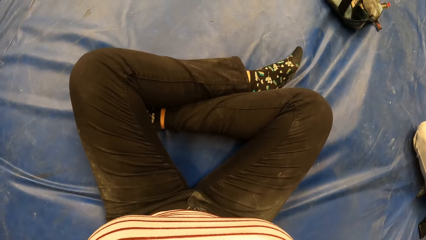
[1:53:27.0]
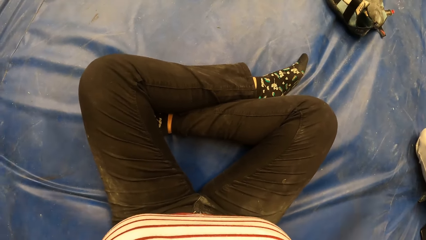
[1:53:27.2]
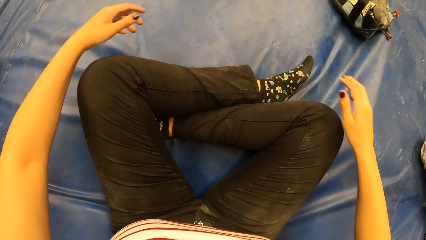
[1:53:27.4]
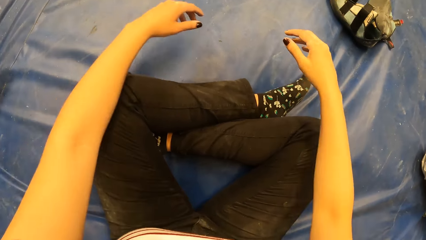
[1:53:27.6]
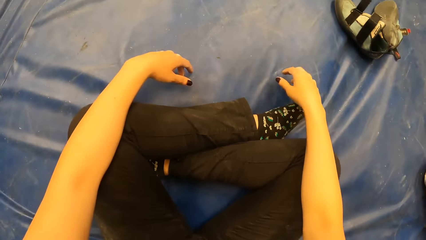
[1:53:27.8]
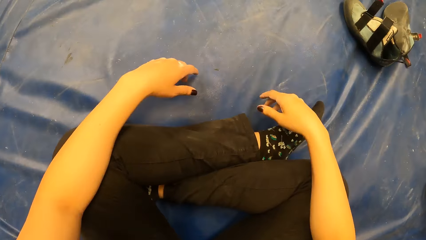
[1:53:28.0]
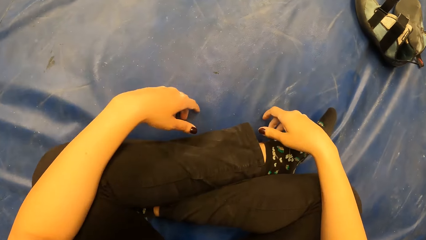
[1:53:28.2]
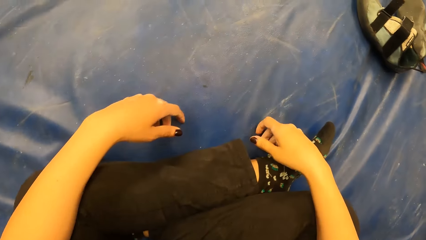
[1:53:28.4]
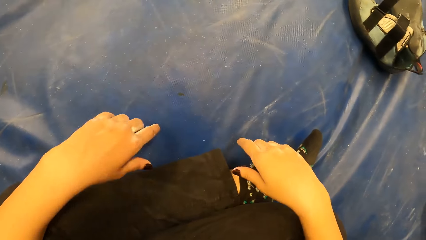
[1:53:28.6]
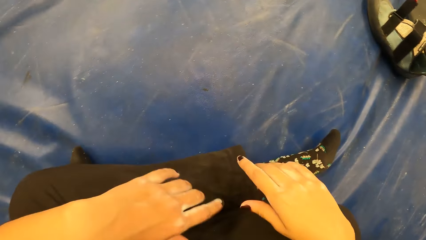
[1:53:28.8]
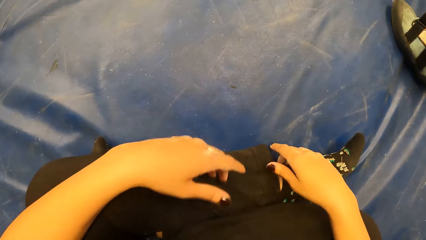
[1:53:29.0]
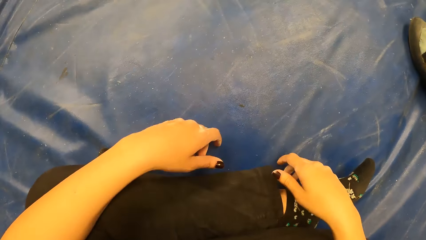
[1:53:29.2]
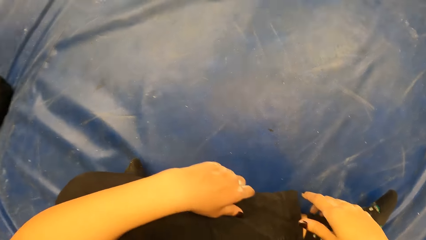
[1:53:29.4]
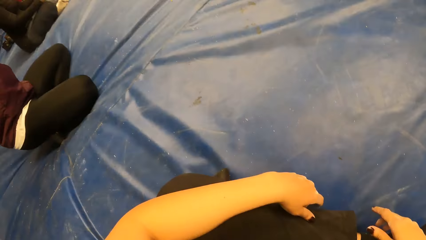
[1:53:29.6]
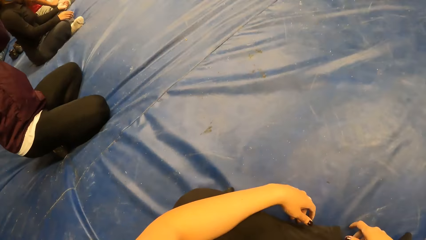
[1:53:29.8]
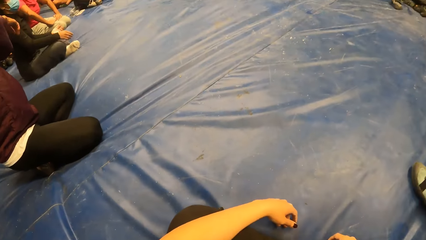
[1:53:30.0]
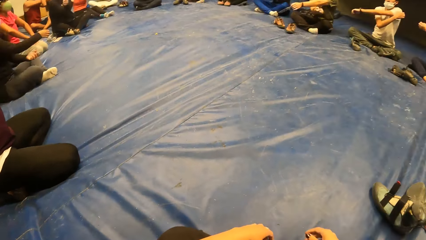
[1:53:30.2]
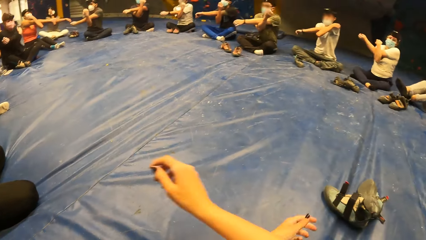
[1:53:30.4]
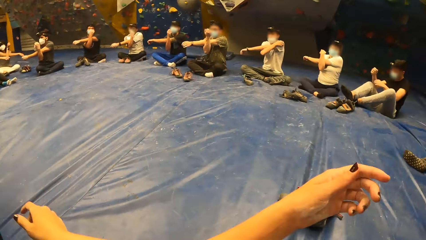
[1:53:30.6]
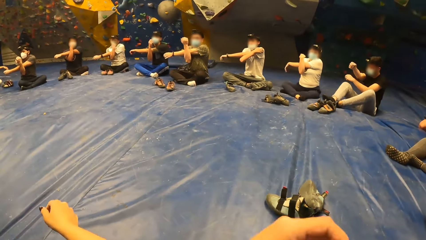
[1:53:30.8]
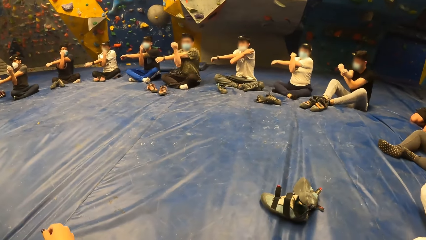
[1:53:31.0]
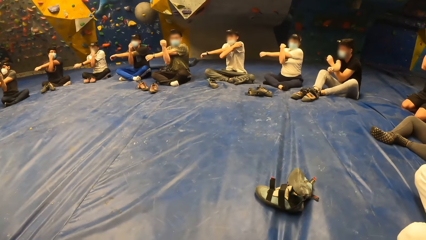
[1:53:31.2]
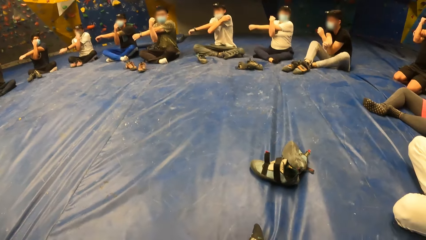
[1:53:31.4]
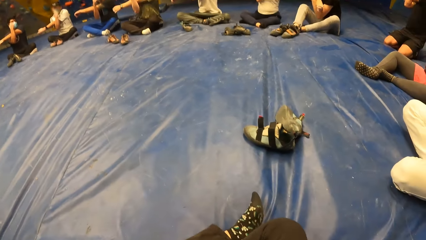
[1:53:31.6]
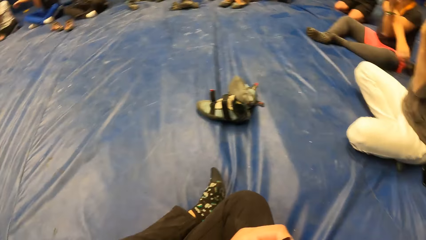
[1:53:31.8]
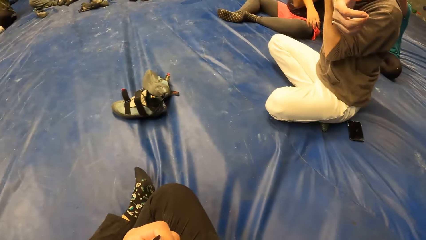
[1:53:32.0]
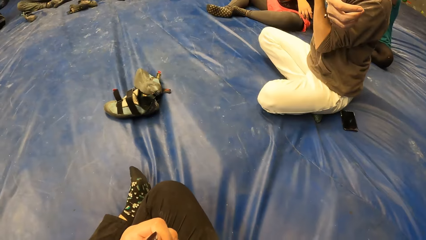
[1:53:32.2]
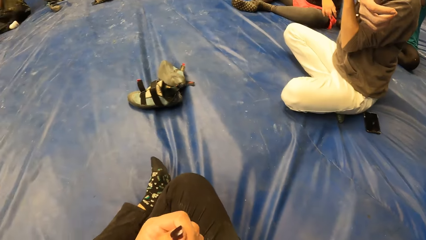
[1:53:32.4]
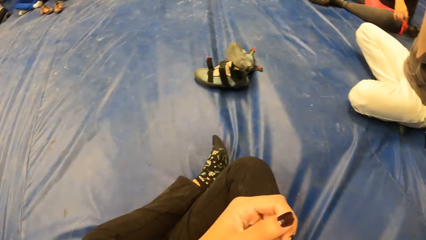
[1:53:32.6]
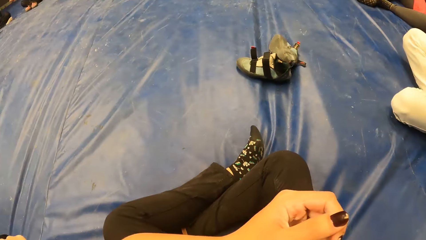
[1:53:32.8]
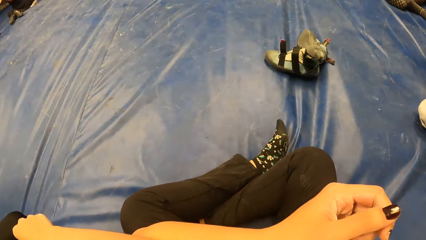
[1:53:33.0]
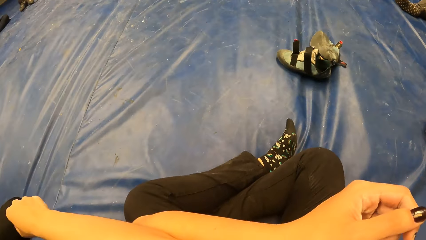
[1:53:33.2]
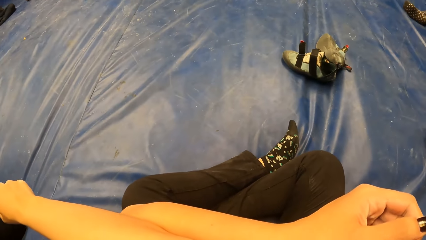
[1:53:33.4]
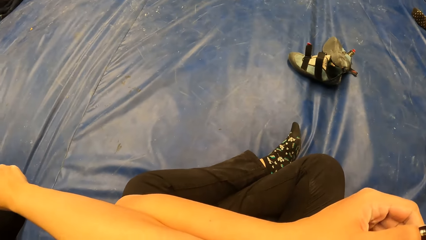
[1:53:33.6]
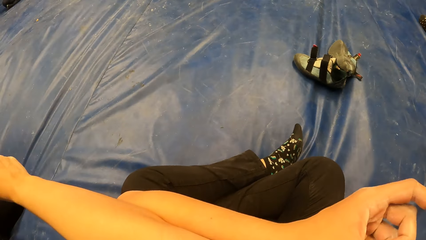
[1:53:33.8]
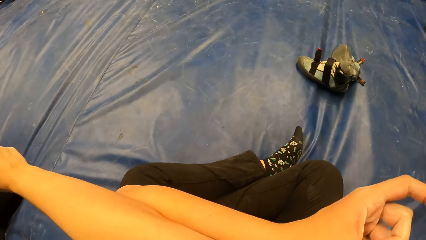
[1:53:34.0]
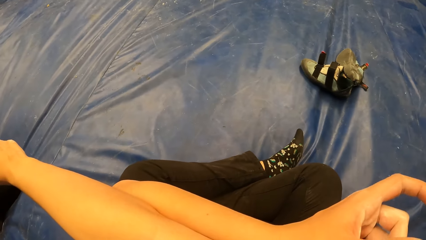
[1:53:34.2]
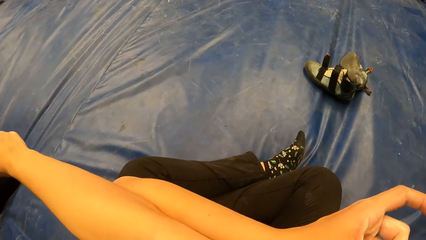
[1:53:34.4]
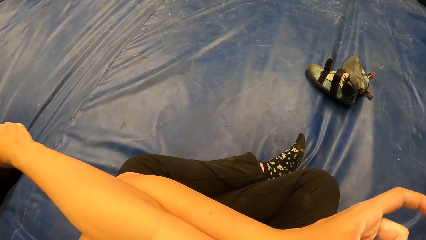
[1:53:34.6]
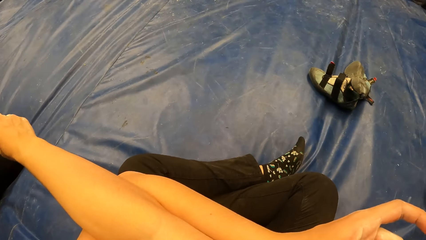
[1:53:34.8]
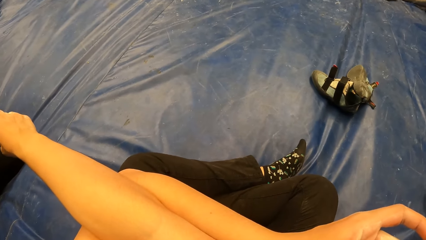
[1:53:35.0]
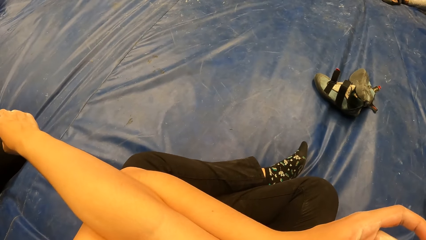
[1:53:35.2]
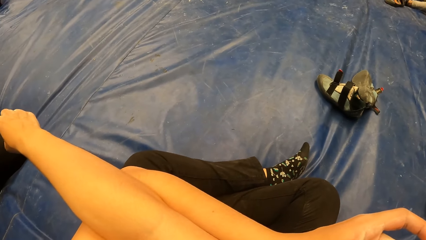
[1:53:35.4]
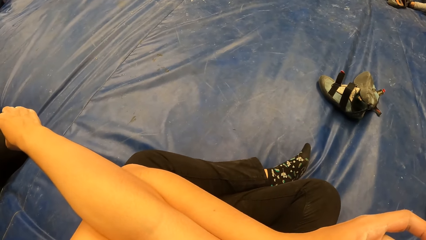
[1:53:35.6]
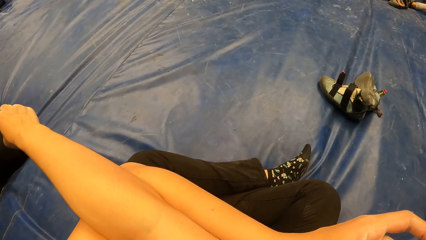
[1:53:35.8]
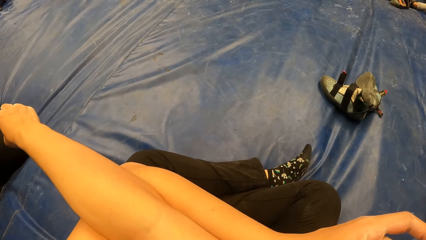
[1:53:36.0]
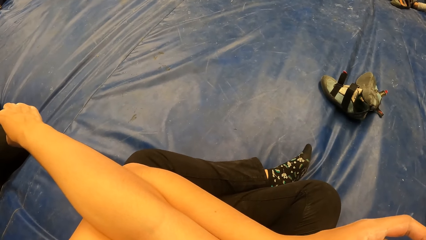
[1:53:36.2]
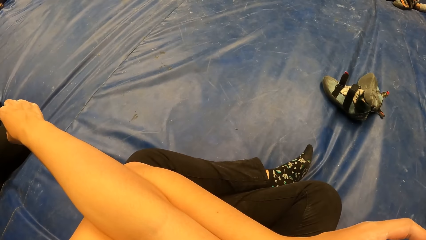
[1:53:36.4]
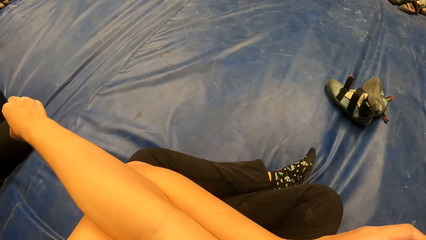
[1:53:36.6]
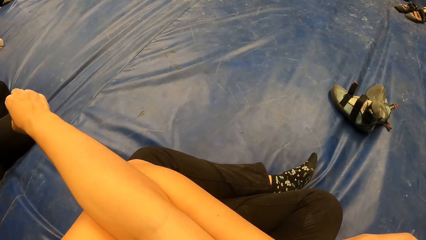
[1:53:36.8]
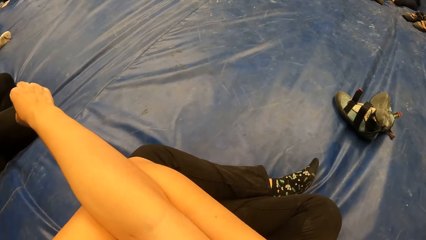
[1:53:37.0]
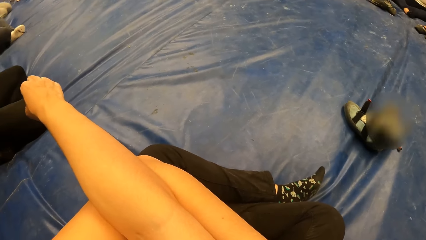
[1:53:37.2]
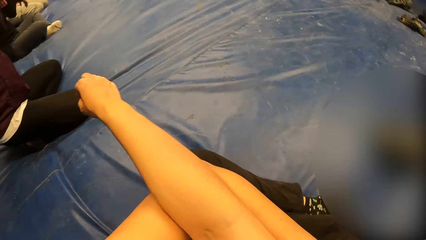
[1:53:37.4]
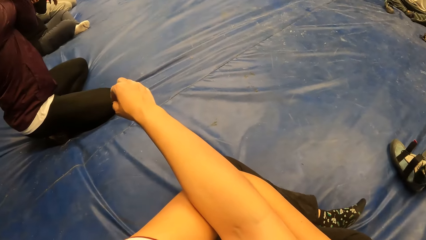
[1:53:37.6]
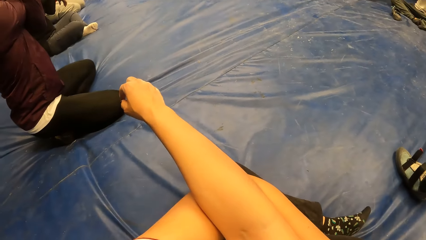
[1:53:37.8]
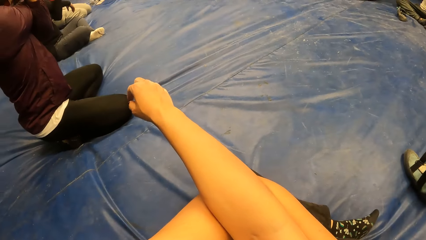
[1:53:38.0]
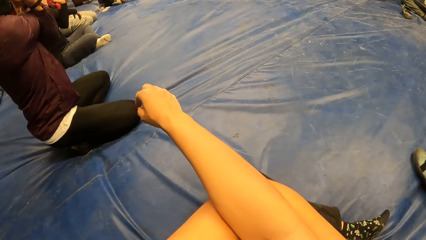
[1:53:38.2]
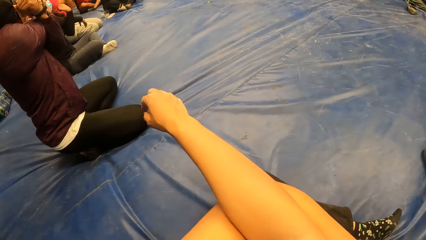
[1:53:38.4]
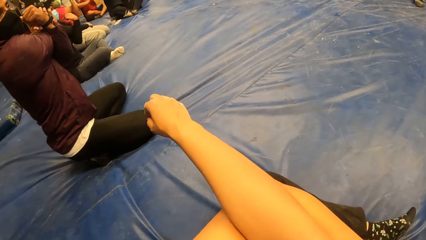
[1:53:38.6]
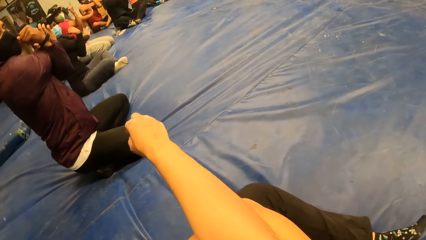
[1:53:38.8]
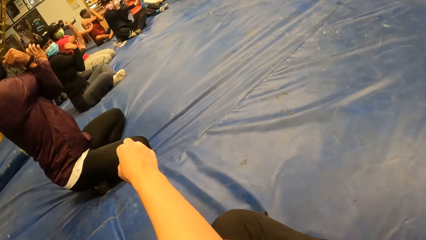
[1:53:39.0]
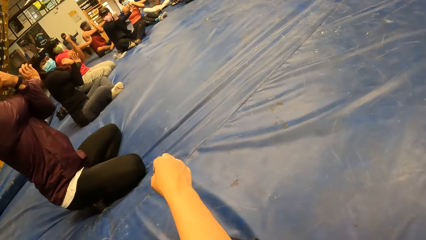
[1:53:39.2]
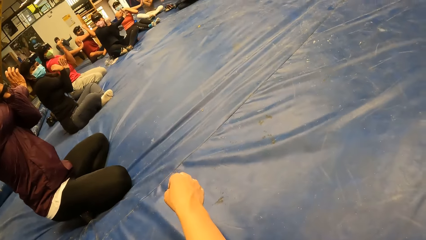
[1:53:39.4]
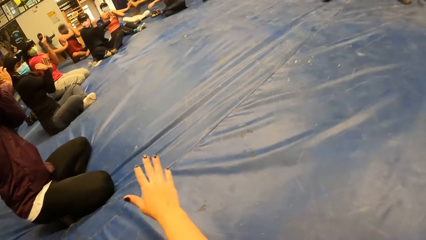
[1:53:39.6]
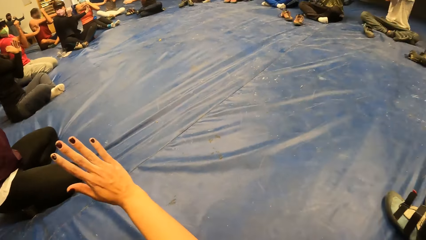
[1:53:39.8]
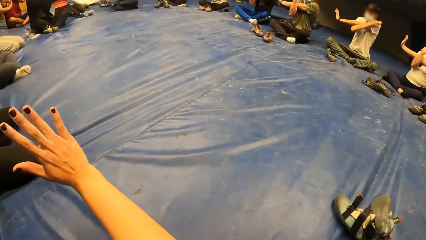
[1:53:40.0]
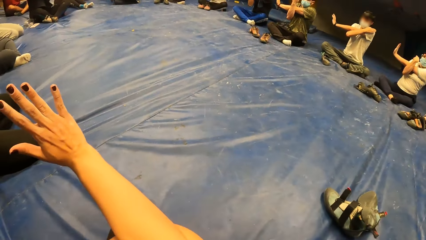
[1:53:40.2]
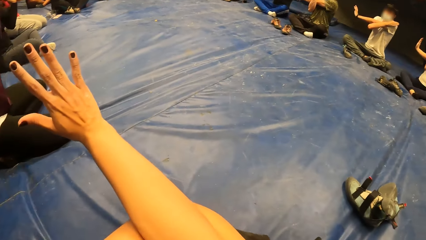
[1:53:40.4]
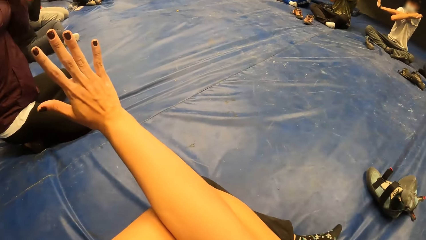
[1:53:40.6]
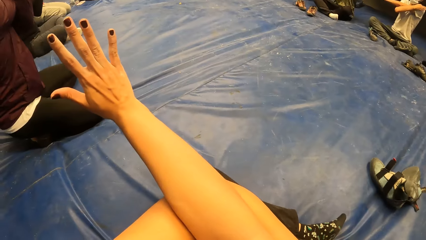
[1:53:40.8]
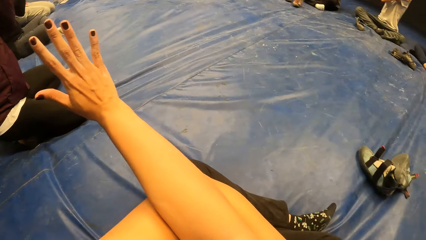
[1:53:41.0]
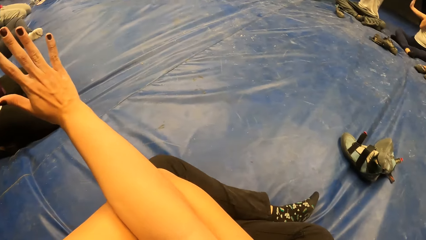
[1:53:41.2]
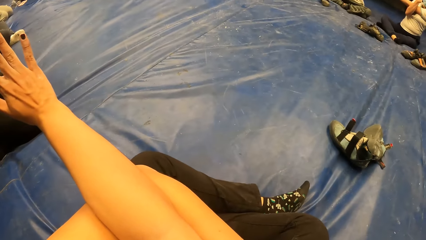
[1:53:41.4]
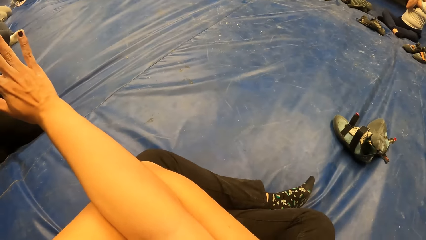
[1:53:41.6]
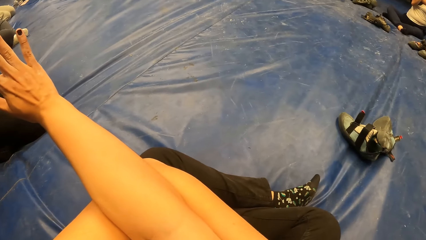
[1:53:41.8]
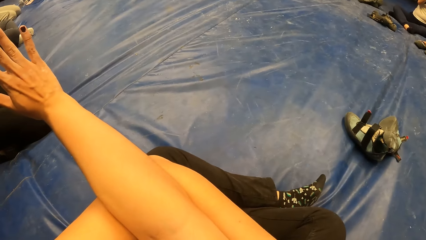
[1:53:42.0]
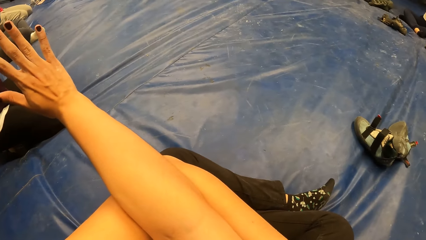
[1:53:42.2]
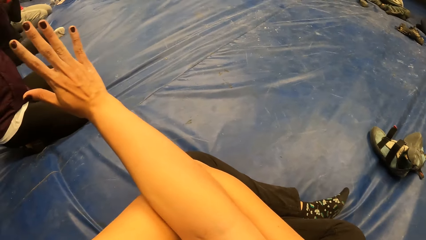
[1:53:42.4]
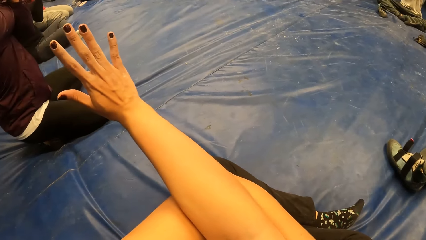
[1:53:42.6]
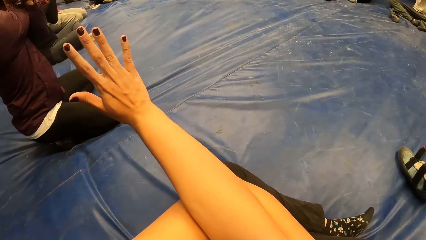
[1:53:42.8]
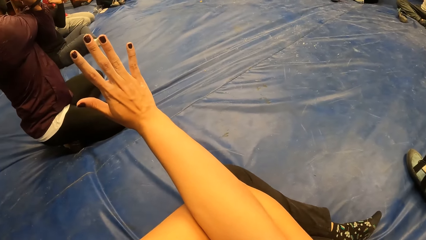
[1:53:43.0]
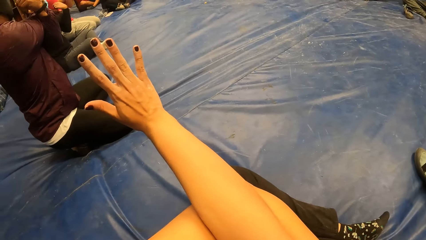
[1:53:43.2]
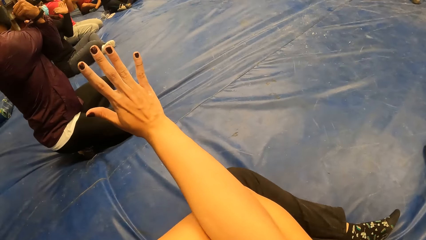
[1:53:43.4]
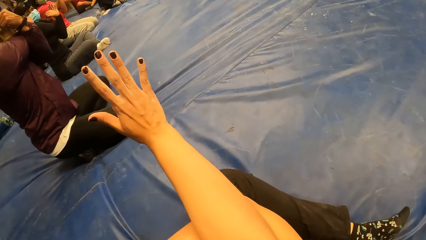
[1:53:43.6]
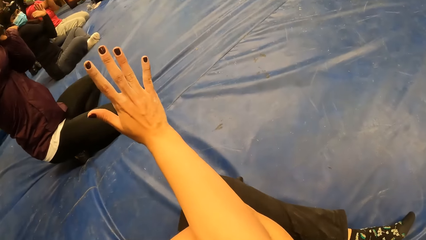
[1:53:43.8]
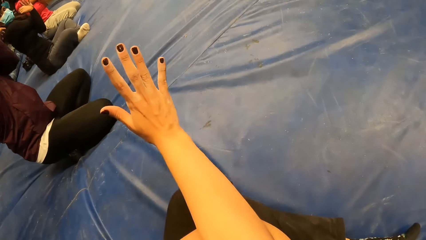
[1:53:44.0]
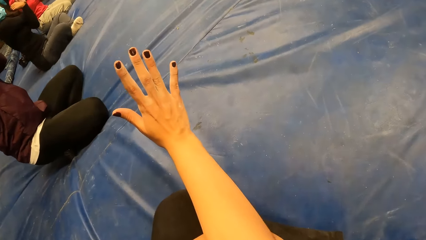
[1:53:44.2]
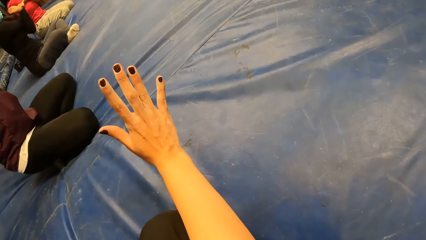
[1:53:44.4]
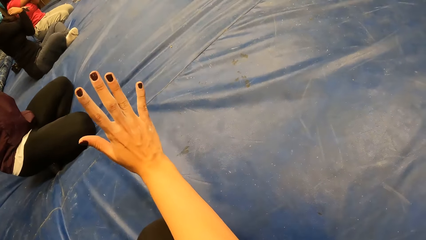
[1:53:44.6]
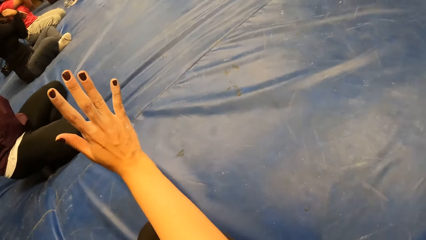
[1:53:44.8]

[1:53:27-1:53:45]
The camera wearer rests her hands on her legs. She stretches her hands. A man stretches his hands. The camera wearer spreads her fingers.
